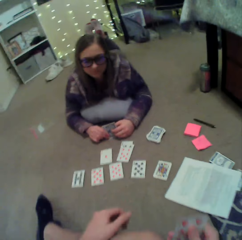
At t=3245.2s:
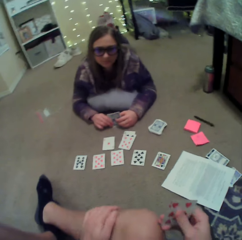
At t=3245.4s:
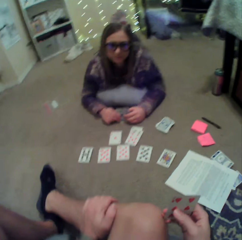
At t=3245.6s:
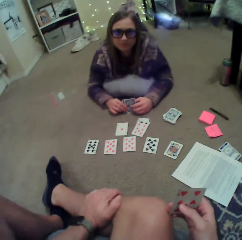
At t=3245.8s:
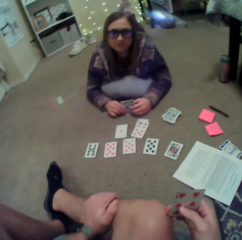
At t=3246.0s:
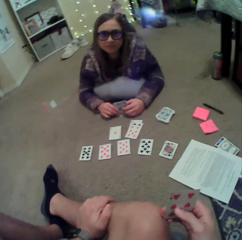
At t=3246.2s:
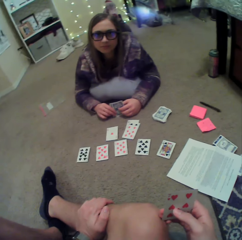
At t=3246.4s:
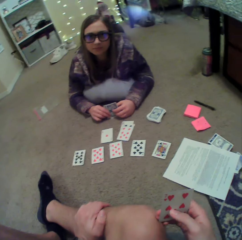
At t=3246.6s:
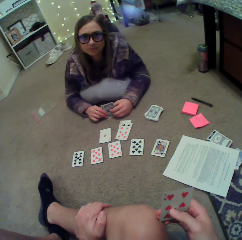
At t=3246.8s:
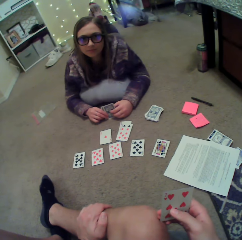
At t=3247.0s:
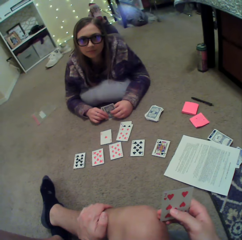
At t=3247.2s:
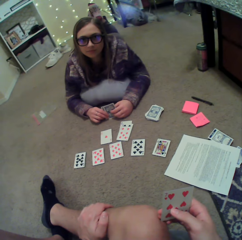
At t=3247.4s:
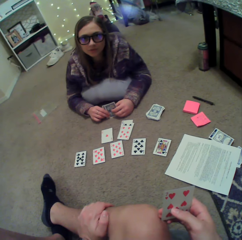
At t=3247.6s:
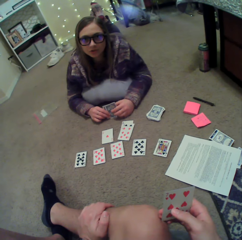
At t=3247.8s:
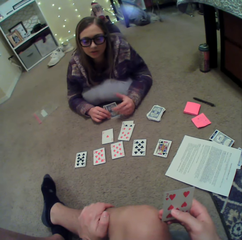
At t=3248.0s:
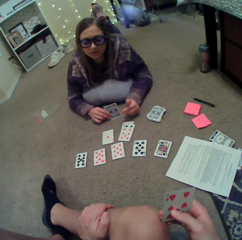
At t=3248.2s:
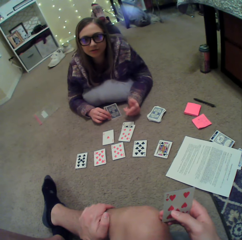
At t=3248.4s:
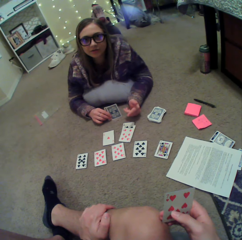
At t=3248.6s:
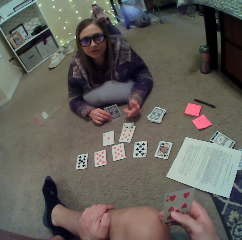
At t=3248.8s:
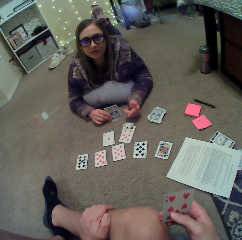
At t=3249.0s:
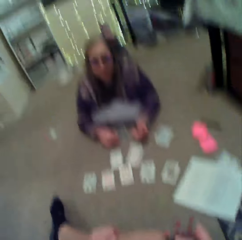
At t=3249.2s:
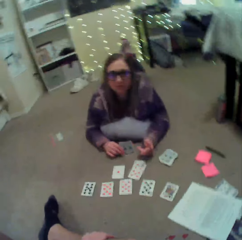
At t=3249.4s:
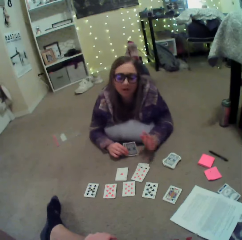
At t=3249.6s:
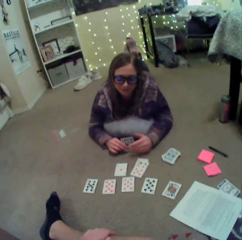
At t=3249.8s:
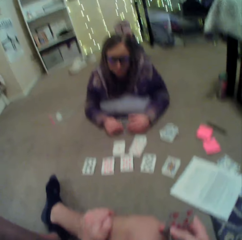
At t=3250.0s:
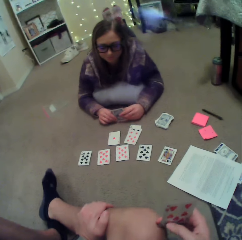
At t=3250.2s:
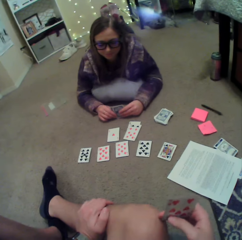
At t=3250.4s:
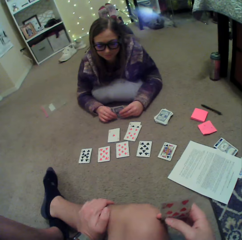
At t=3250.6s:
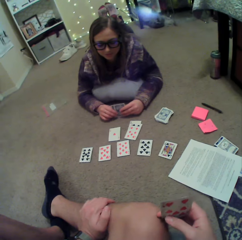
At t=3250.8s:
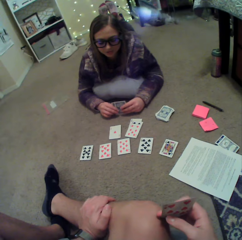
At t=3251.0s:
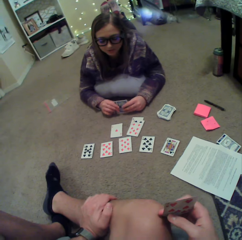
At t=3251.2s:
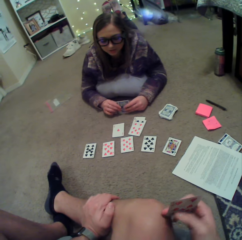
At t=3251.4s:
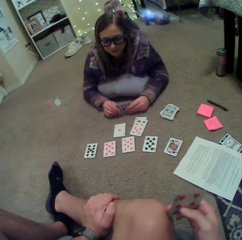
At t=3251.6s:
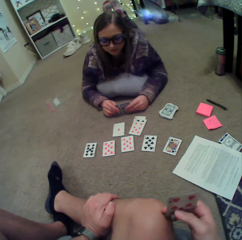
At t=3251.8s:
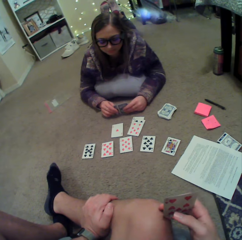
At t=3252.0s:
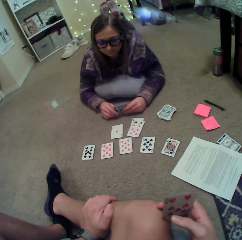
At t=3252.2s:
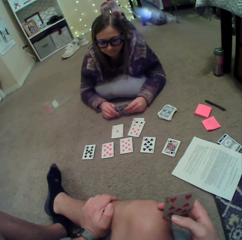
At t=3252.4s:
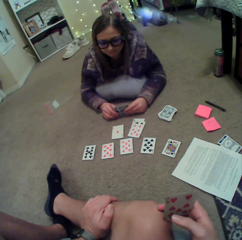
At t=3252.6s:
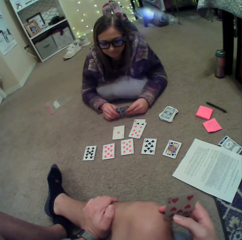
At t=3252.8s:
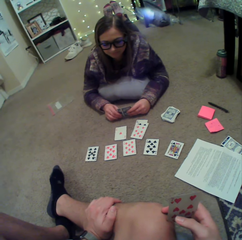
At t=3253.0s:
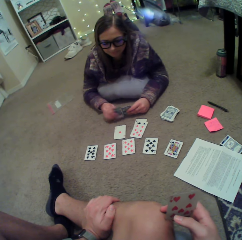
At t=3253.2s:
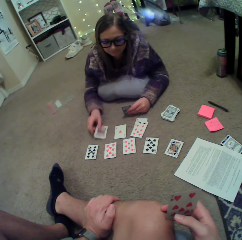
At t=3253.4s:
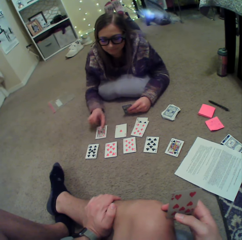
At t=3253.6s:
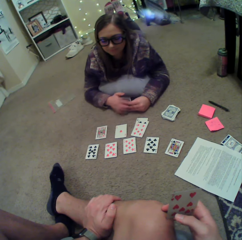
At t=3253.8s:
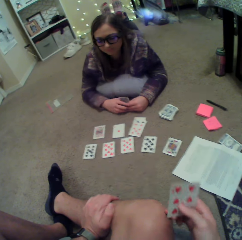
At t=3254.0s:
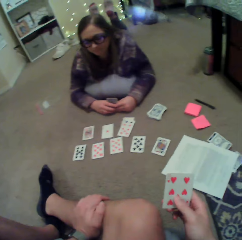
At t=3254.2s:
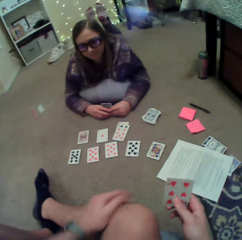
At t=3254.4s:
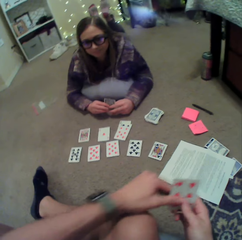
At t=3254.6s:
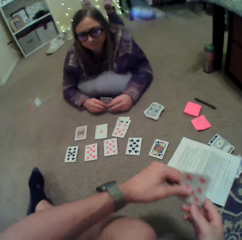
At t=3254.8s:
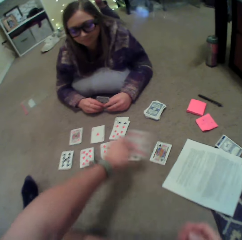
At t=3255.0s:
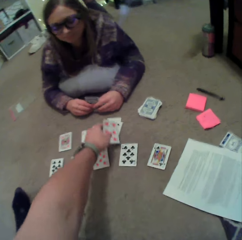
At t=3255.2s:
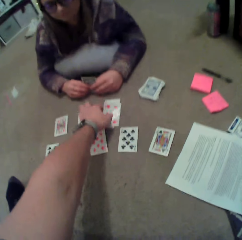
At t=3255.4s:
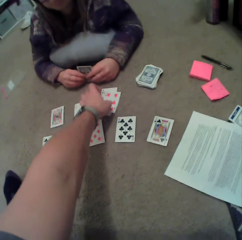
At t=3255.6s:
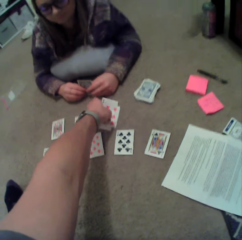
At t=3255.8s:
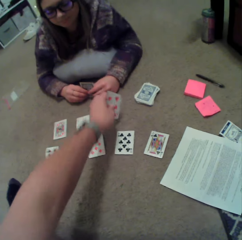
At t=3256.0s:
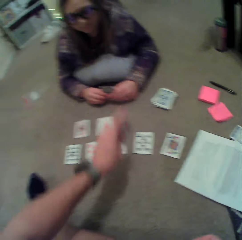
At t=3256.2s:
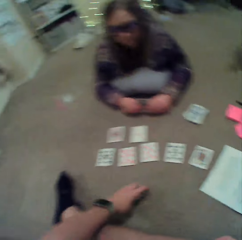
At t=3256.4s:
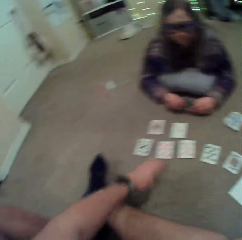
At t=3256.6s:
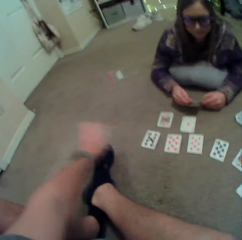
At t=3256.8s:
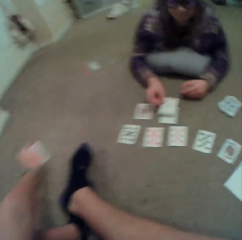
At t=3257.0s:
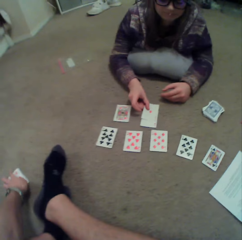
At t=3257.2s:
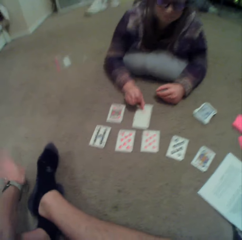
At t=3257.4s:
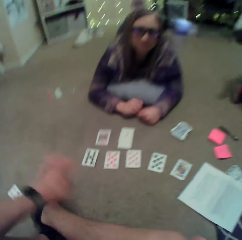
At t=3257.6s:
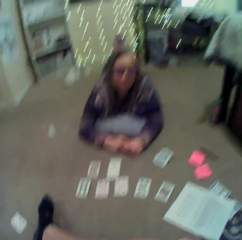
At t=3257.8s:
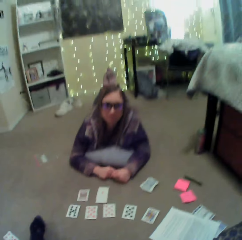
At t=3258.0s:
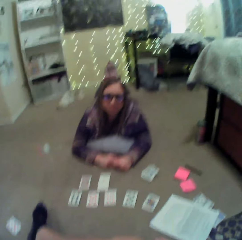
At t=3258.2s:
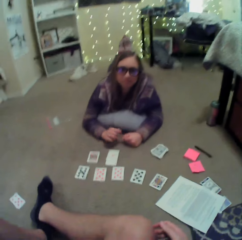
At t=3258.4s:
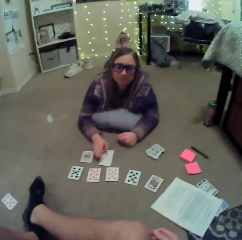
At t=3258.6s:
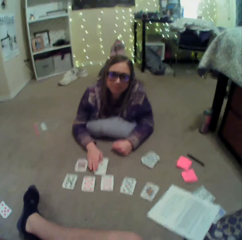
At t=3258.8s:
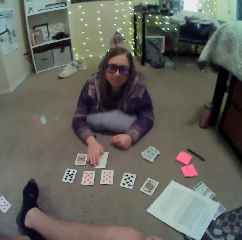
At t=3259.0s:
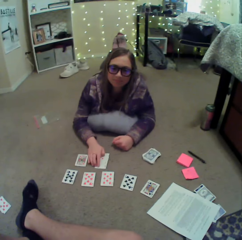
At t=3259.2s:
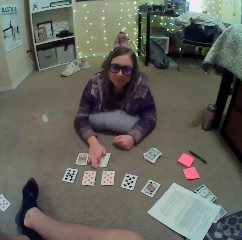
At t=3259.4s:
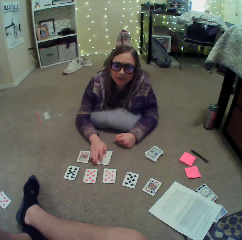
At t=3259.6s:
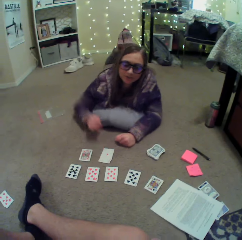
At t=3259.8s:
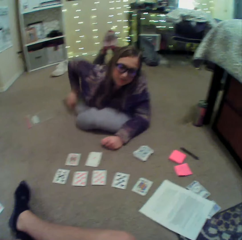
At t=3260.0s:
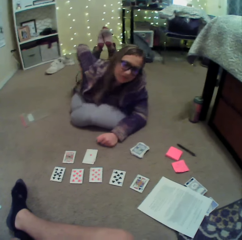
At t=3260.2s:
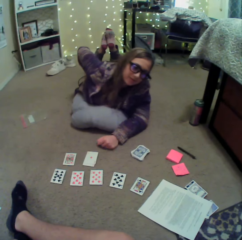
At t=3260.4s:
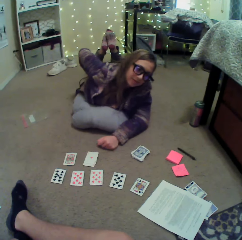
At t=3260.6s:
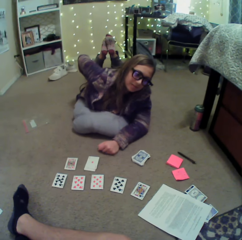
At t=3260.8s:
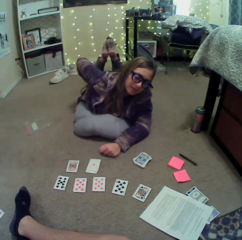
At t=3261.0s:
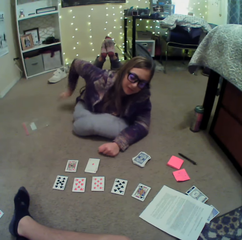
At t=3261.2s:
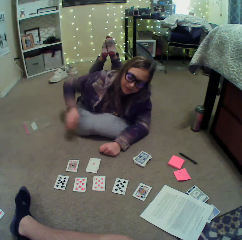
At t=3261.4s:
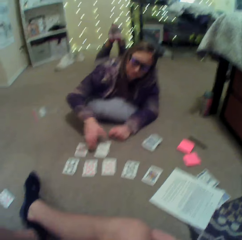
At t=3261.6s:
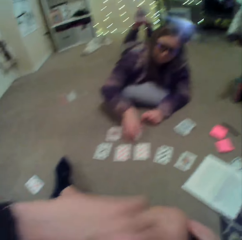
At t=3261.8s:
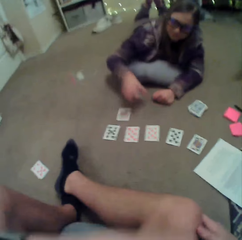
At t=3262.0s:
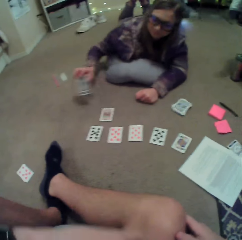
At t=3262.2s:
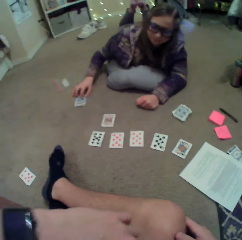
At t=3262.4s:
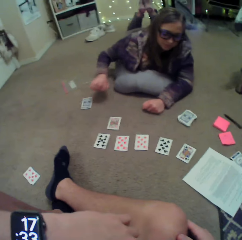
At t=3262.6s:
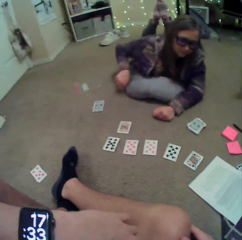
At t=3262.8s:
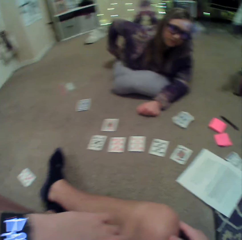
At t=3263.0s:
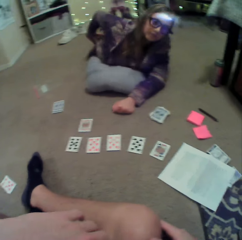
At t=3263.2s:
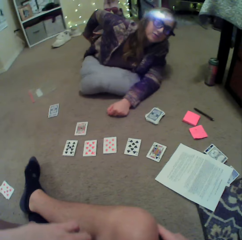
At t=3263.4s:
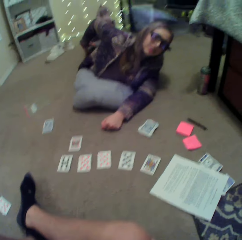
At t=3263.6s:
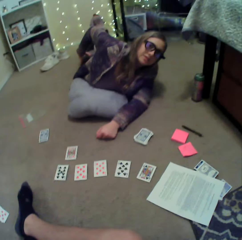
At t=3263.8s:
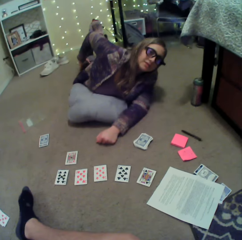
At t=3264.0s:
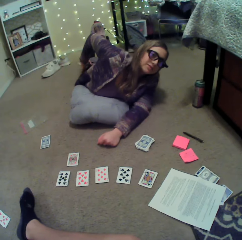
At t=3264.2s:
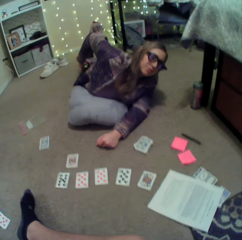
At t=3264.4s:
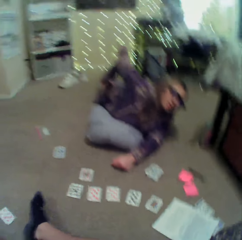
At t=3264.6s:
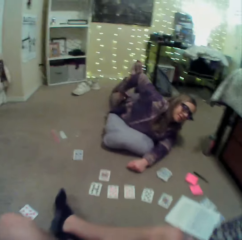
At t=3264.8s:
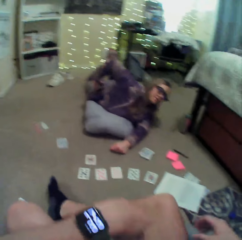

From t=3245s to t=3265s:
The camera wearer touches his leg. A lady gestures with her hand. She holds the cards. She puts a card on the floor. The camera wearer puts a card down. He puts a card down again. He picks the cards, aligns the cards. The lady puts a card on the floor. The camera wearer puts down the cards. The lady puts her hand on the cards. She moves her hand, touches her back, and moves her hand on her back. She picks the cards and puts down the cards. She moves her hand. She picks her phone from her pocket.

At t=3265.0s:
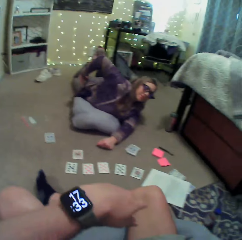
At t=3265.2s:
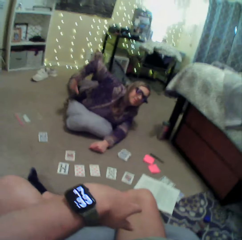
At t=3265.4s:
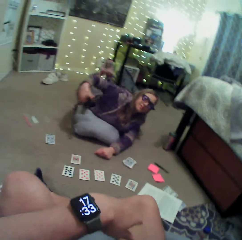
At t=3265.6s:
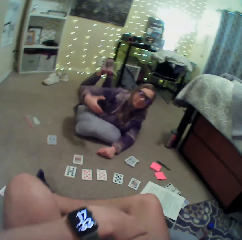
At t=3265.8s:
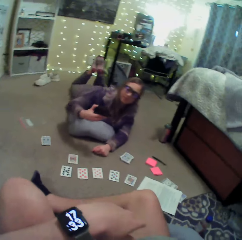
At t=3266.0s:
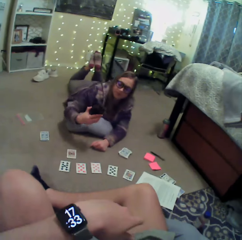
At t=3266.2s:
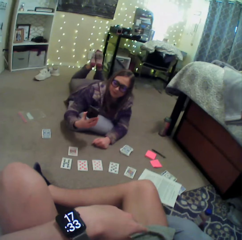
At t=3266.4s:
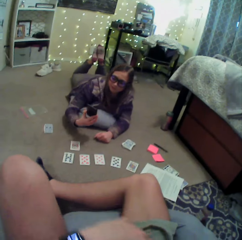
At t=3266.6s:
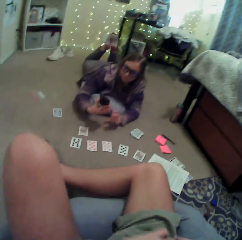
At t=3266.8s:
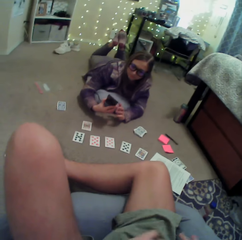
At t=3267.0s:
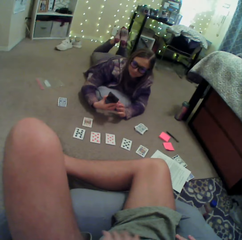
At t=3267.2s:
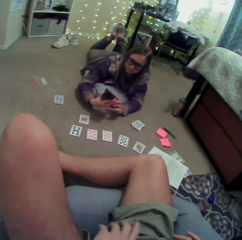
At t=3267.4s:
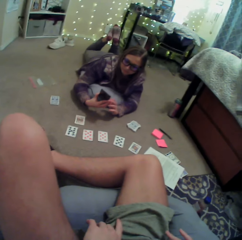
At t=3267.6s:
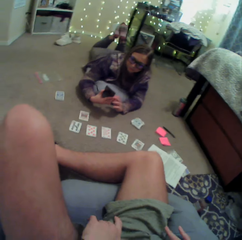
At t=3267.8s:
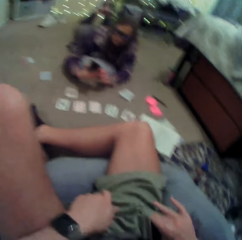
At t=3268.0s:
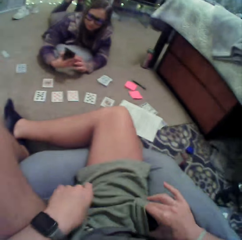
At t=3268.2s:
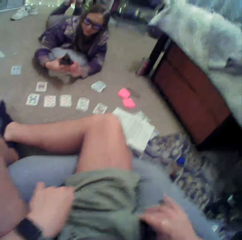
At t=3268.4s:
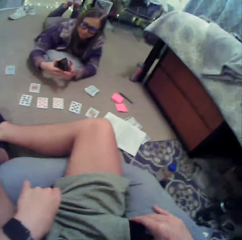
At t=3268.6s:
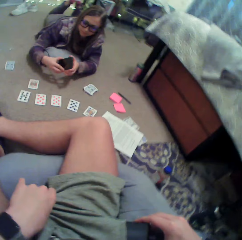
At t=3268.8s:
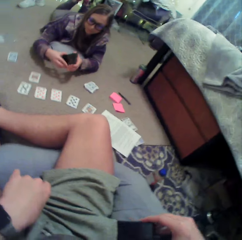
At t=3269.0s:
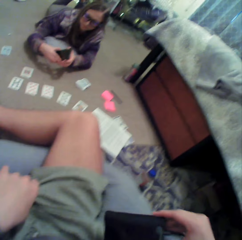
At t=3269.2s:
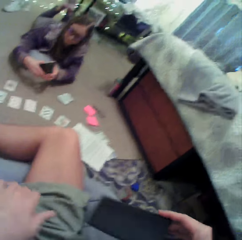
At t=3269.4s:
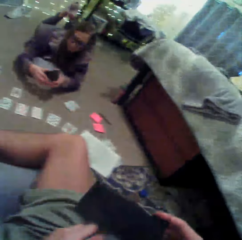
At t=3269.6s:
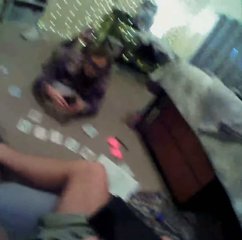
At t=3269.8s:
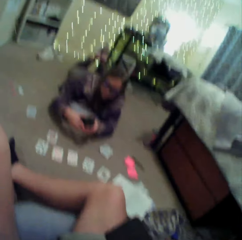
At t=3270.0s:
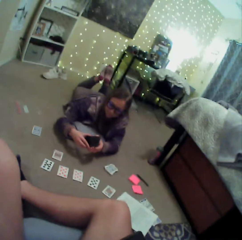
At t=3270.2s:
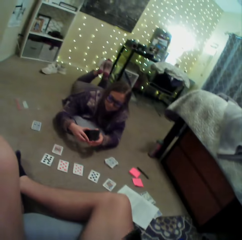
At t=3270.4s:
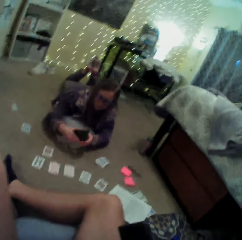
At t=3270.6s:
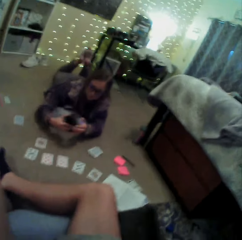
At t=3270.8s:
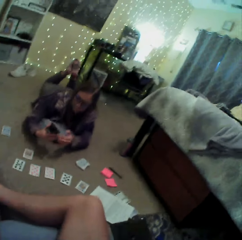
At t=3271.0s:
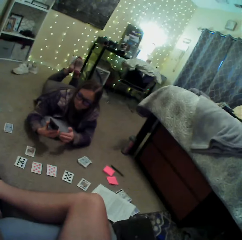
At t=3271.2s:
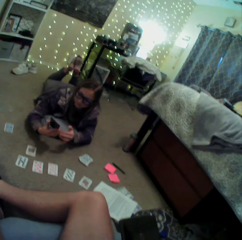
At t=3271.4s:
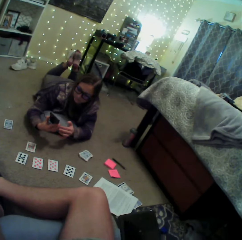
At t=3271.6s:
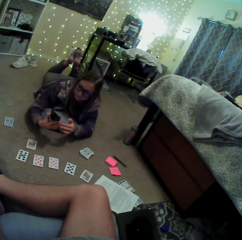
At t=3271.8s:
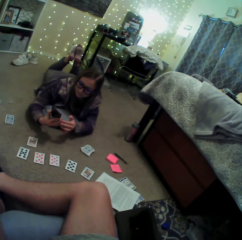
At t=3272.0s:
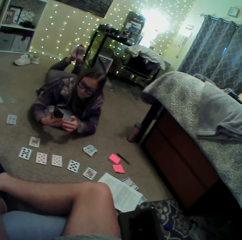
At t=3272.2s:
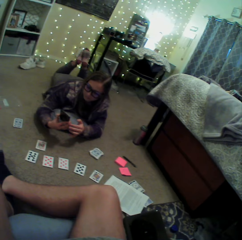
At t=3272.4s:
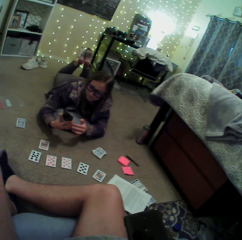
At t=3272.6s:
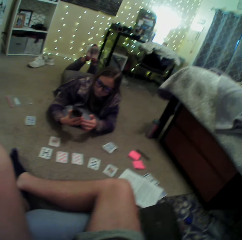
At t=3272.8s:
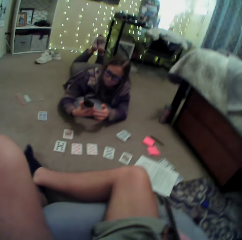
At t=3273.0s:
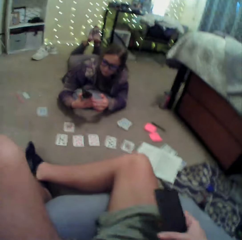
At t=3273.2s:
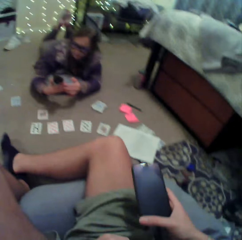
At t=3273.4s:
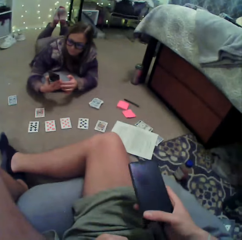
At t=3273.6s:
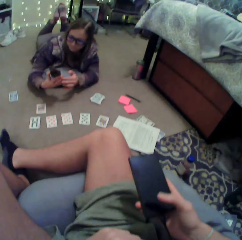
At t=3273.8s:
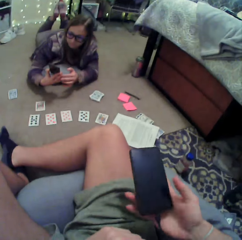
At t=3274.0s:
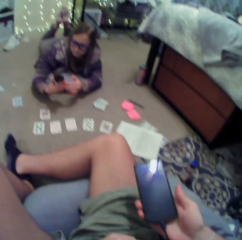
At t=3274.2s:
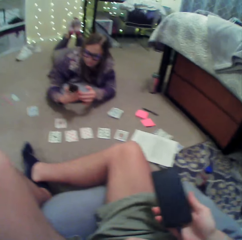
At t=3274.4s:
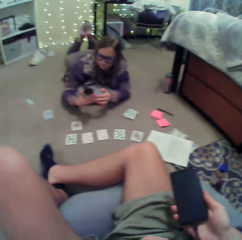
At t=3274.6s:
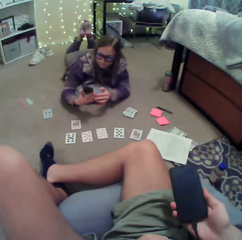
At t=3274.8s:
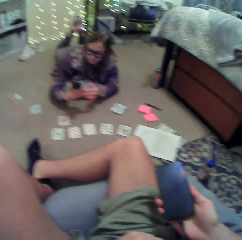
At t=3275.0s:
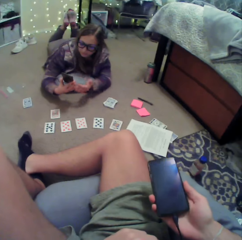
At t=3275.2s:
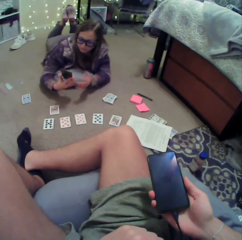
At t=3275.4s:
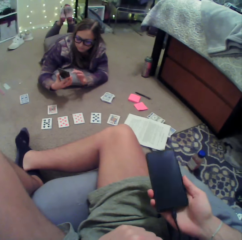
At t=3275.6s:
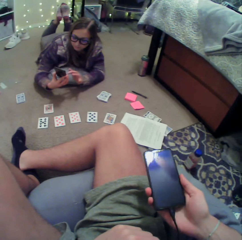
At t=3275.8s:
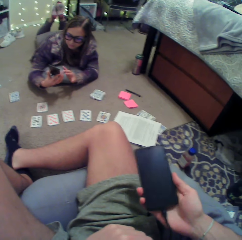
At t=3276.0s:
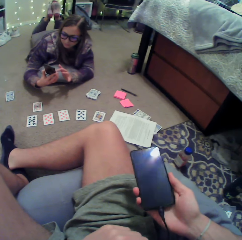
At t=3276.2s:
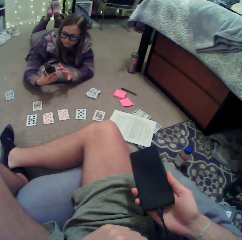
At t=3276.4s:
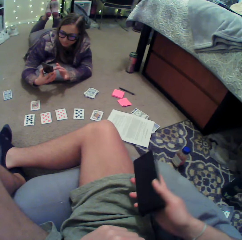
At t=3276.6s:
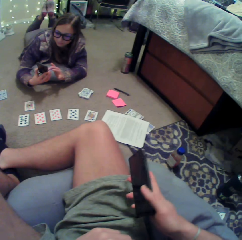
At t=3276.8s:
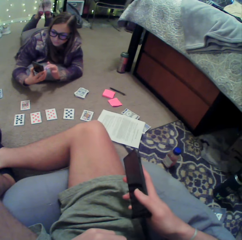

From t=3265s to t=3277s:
The camera wearer moves his hand. A lady holds the phone. She dials the phone. The camera wearer picks his phone from his pocket. He holds the phone. He presses on the phone.
